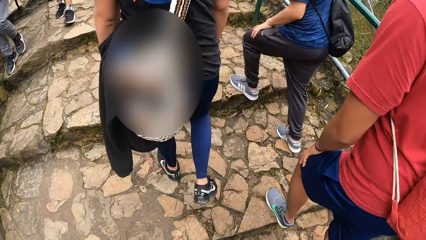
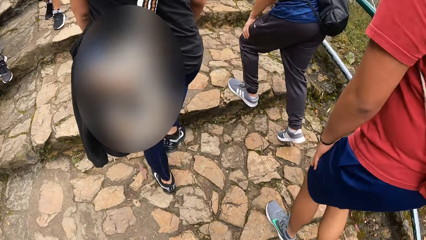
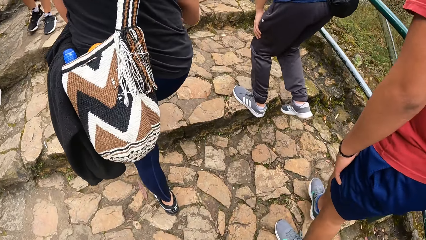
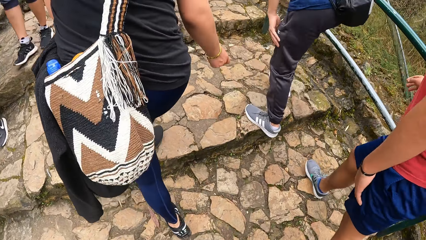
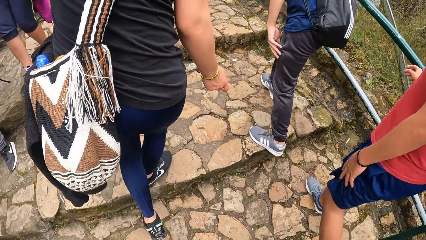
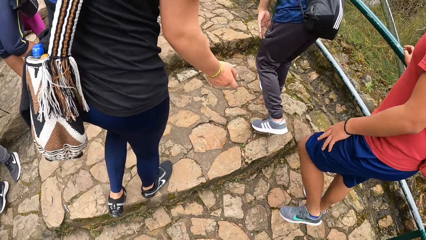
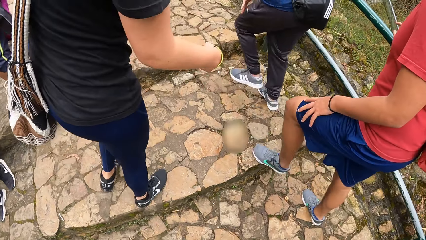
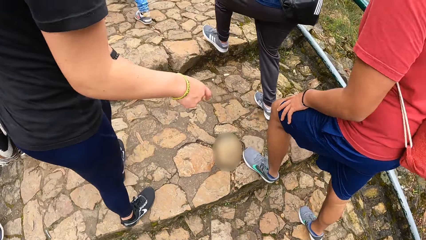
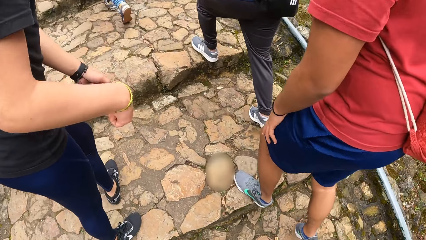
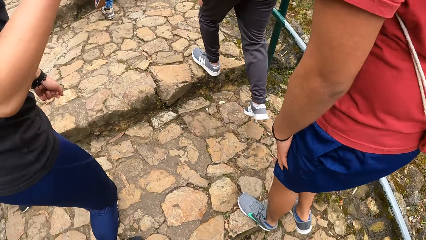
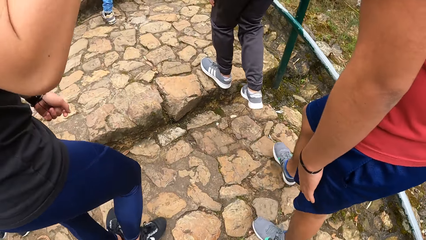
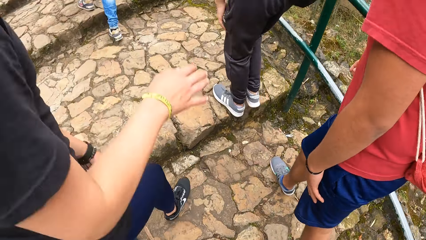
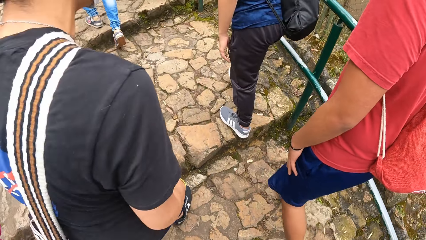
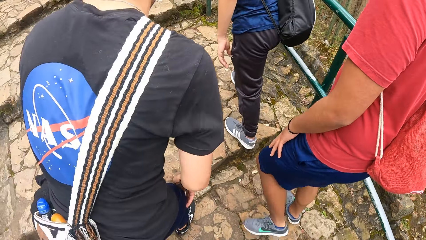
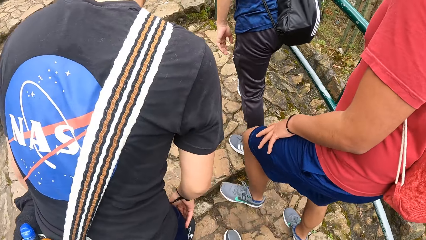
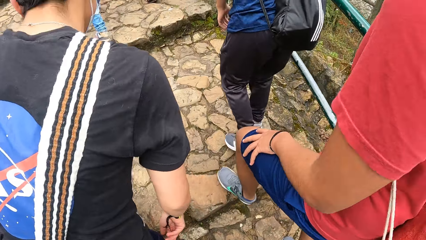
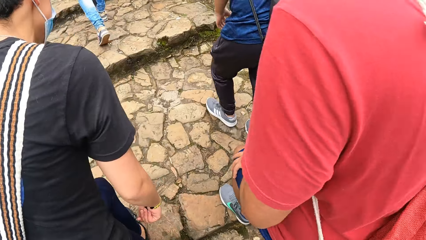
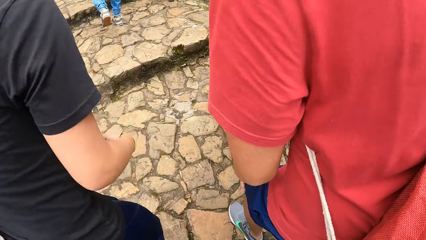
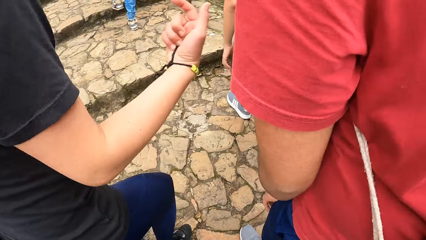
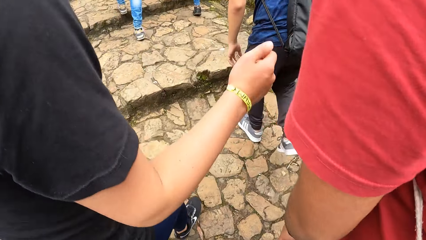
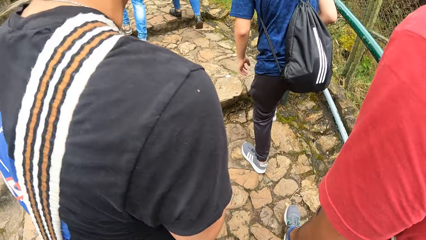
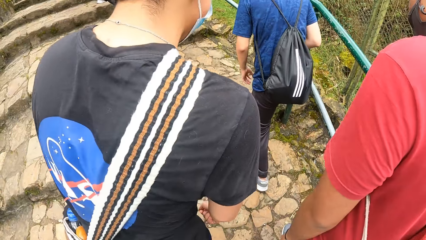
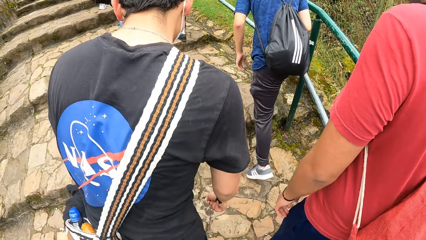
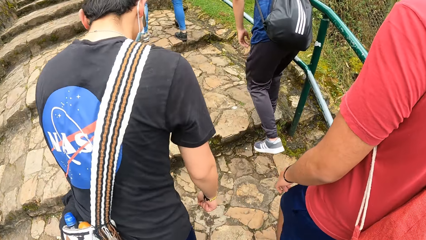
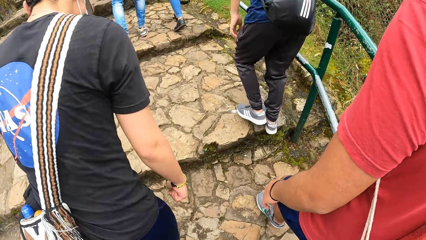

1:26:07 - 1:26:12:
A man interacts with another man, a third man and the camera wearer.

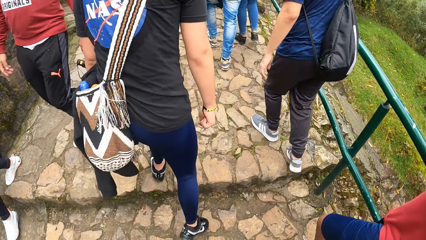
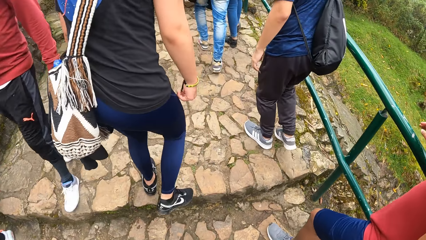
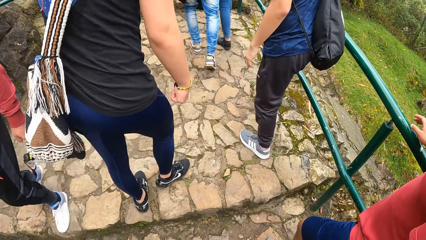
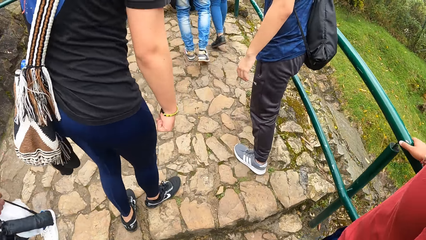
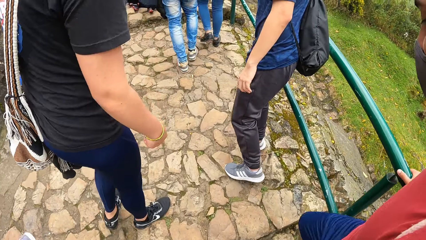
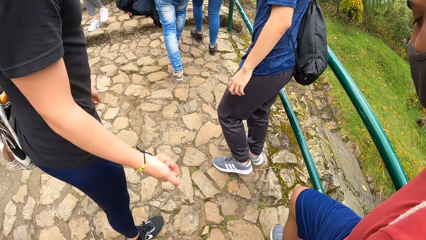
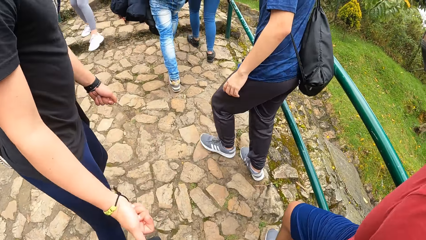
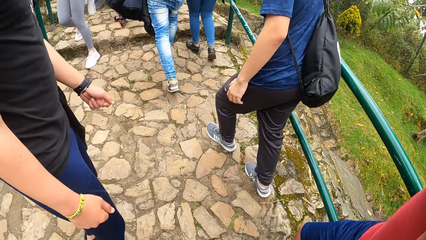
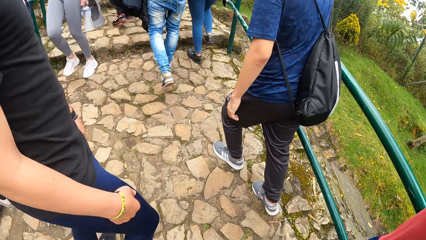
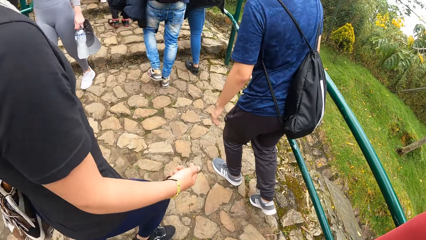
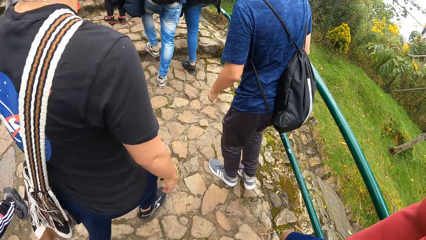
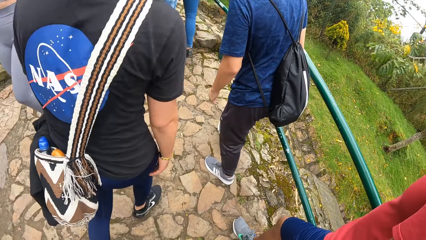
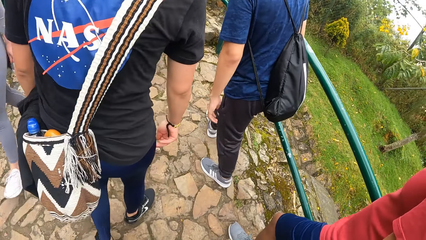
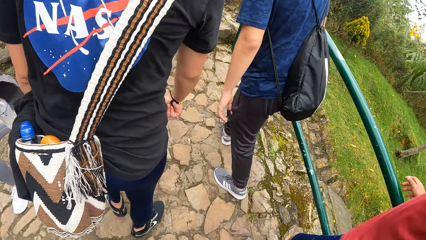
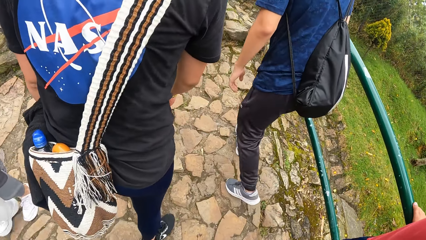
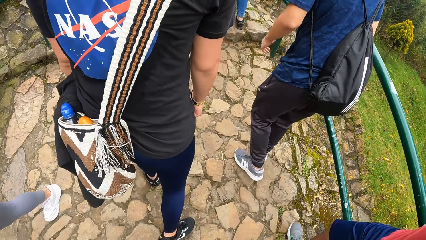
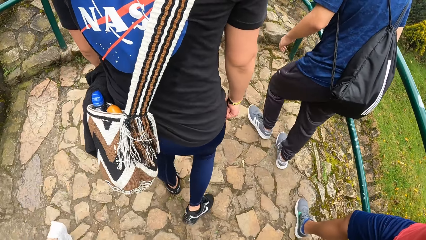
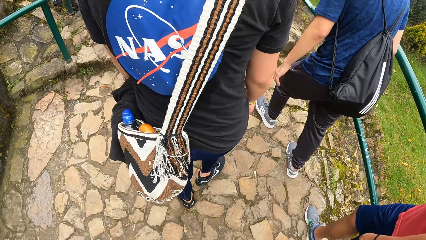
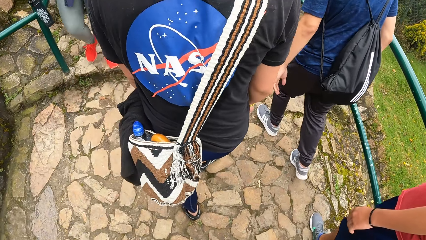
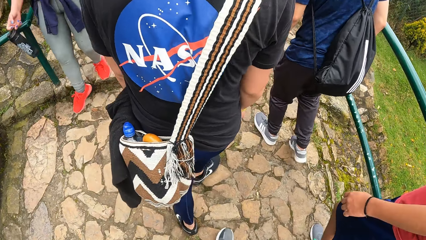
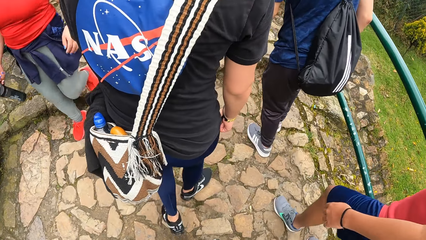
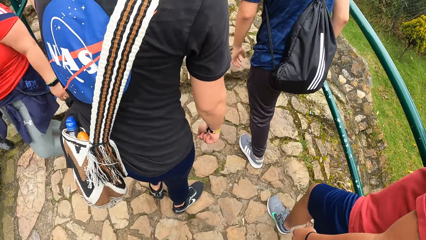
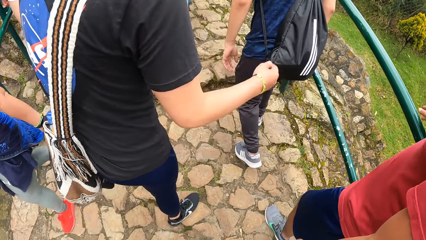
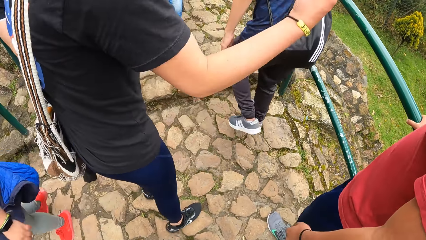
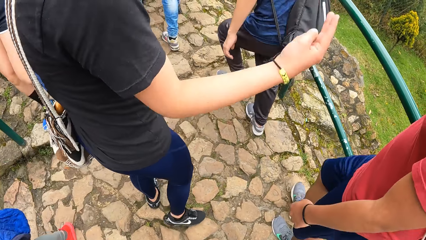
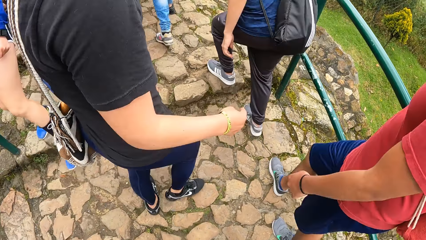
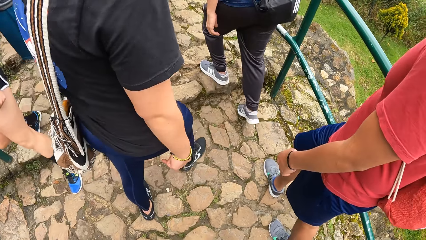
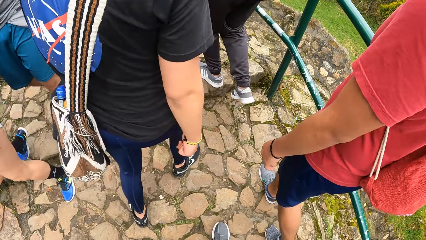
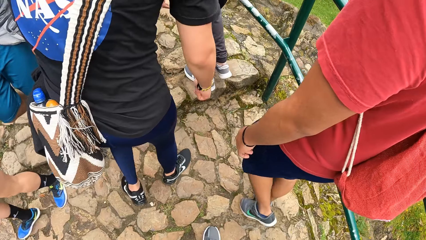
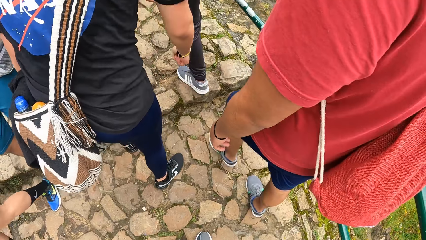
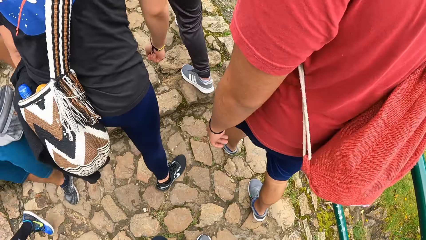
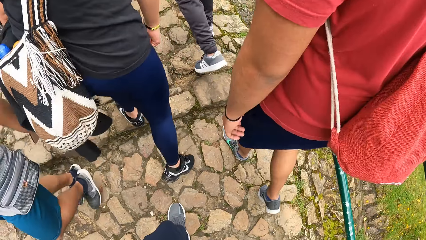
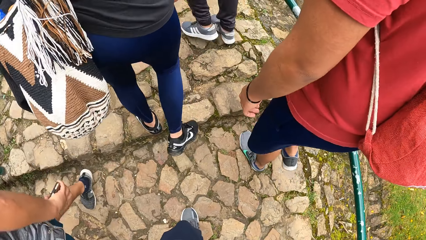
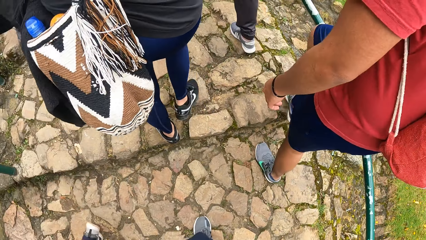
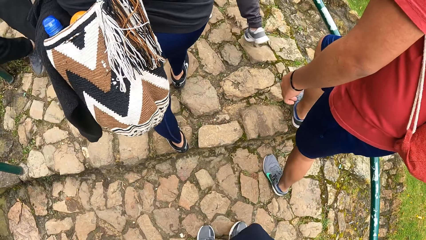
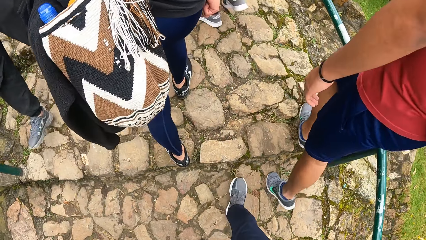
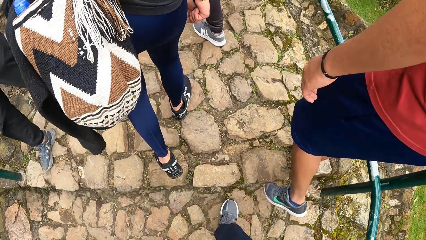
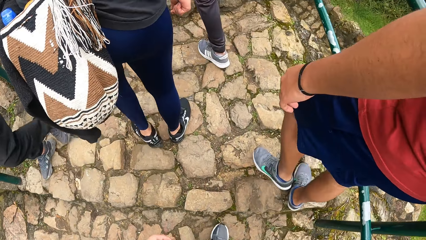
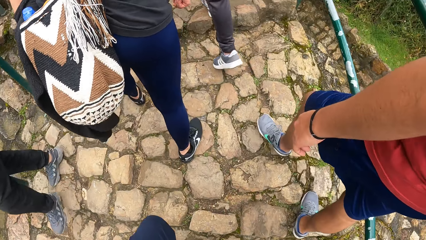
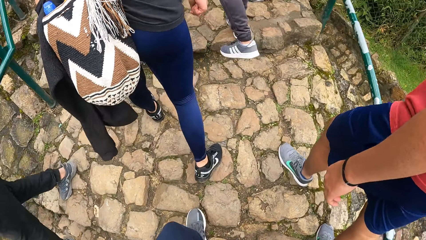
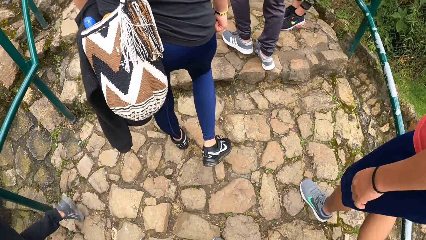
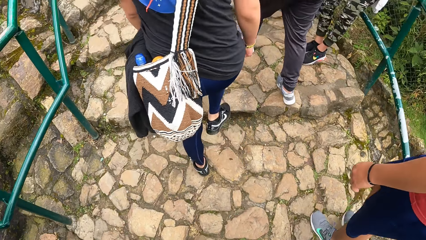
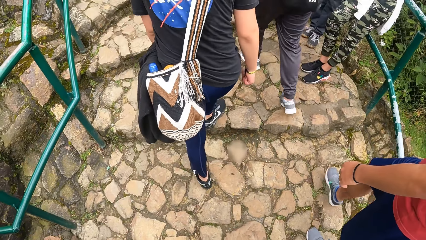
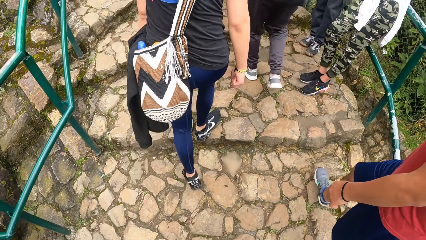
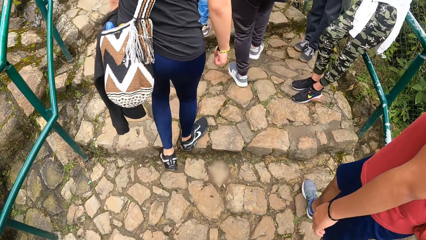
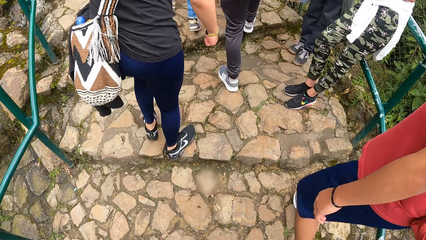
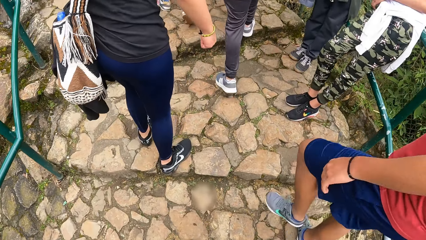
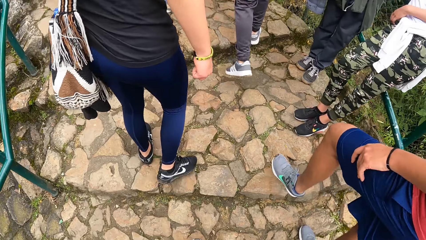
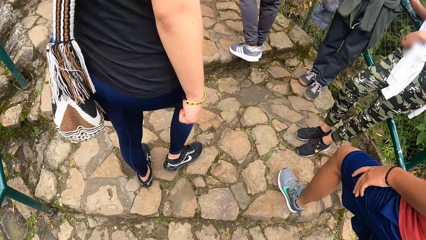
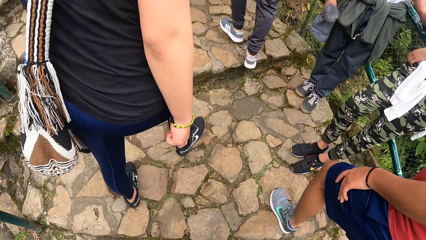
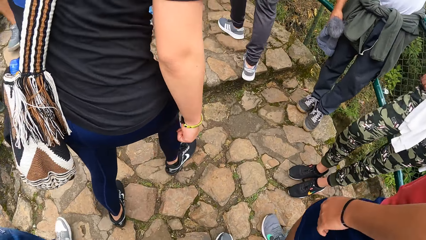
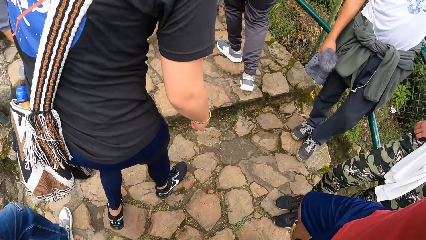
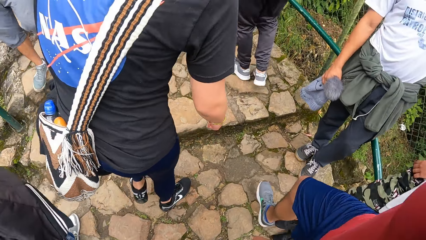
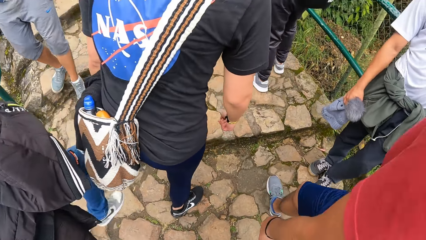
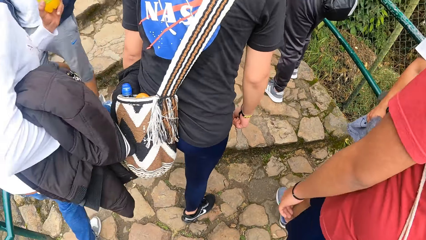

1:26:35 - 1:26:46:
A man moves his hand. The camera wearer climbs the staircase.
